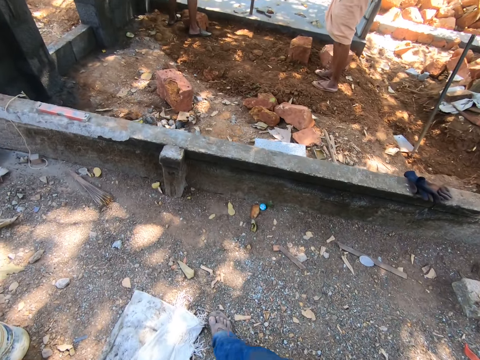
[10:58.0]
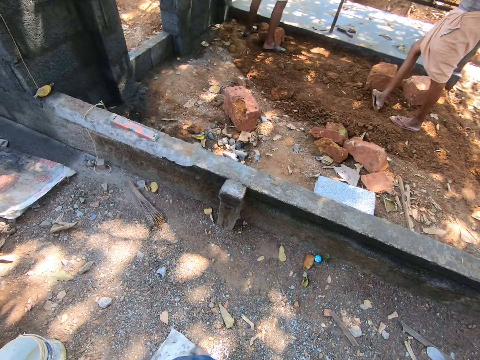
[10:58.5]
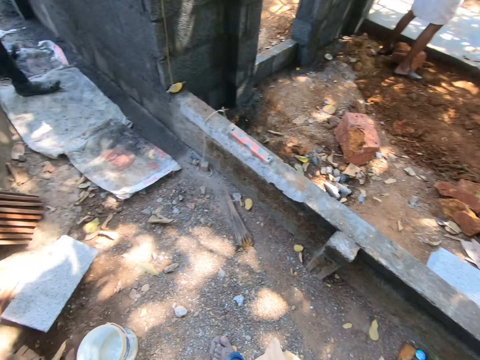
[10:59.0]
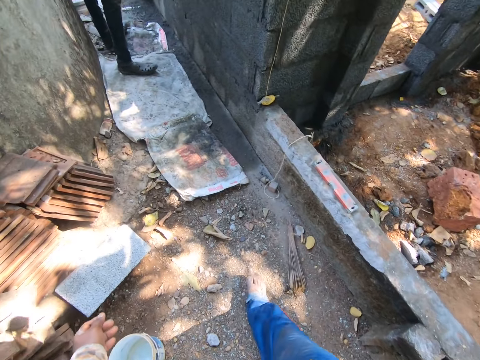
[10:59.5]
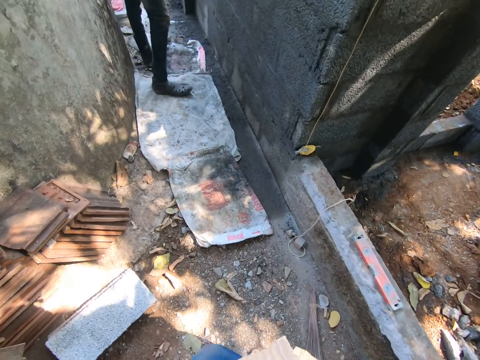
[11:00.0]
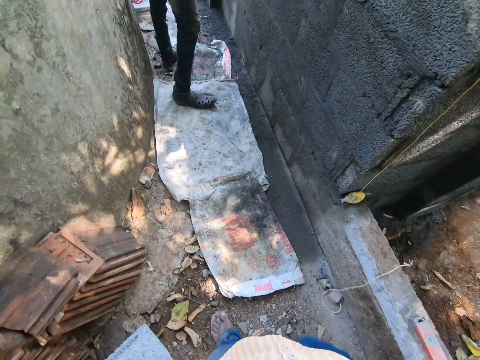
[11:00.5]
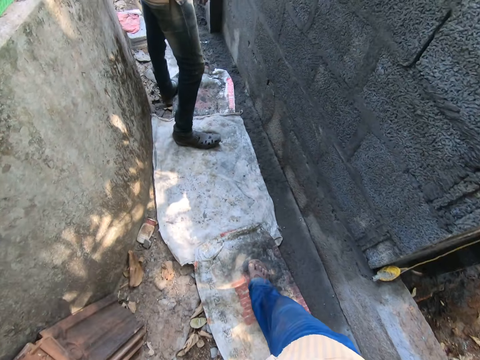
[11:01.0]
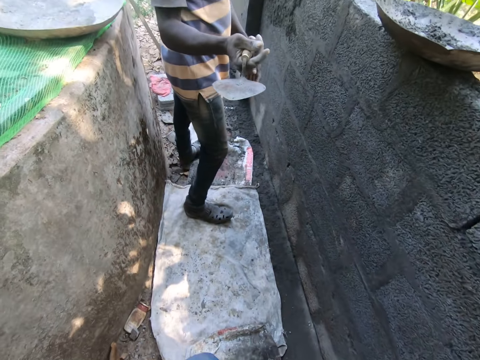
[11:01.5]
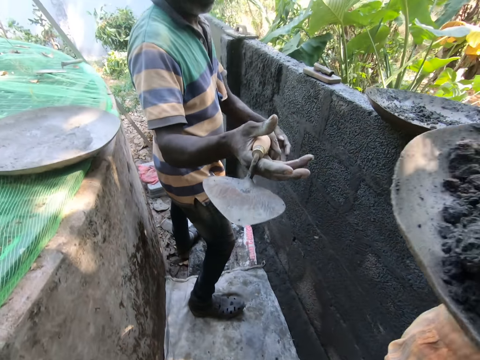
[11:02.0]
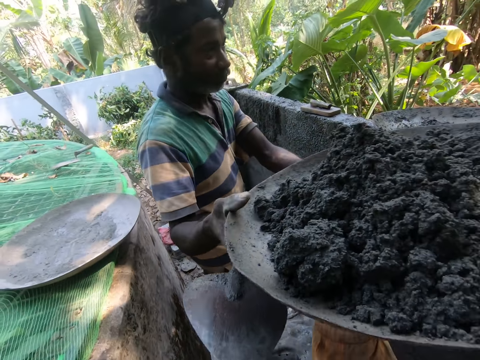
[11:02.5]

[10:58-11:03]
A man collects the head pan from the camera wearer with his right hand.

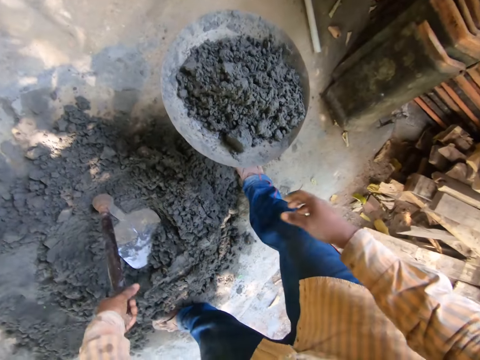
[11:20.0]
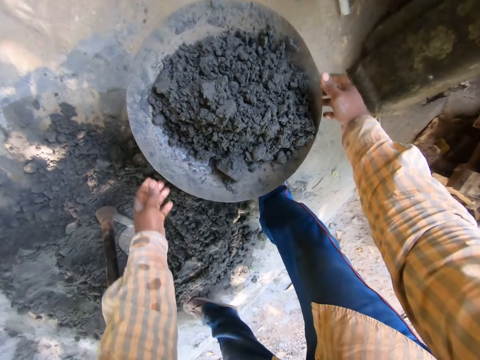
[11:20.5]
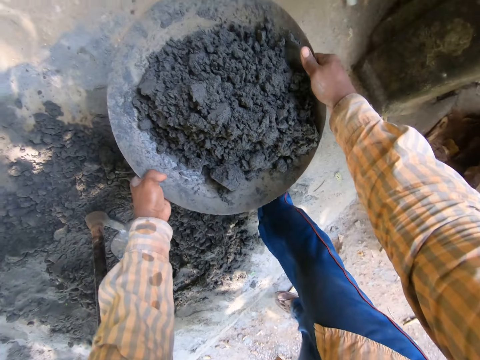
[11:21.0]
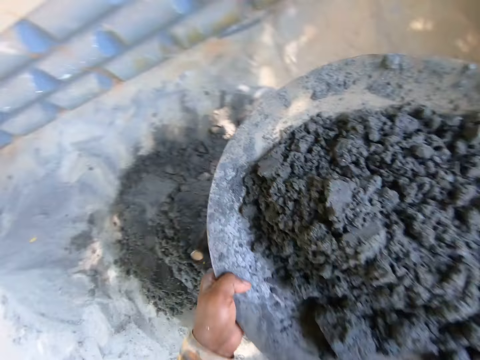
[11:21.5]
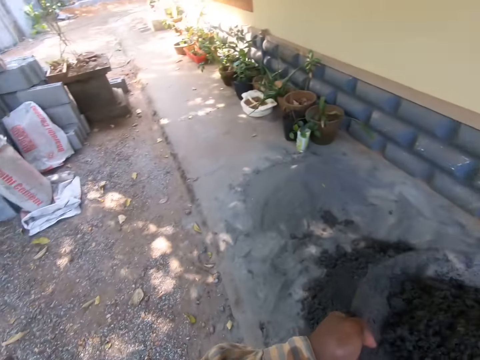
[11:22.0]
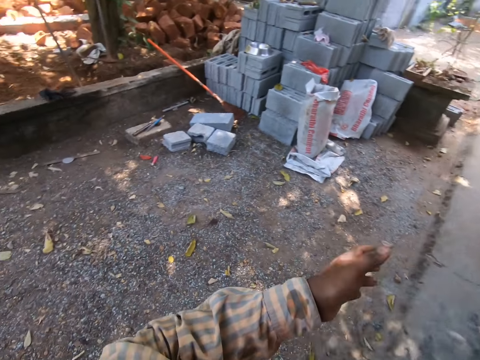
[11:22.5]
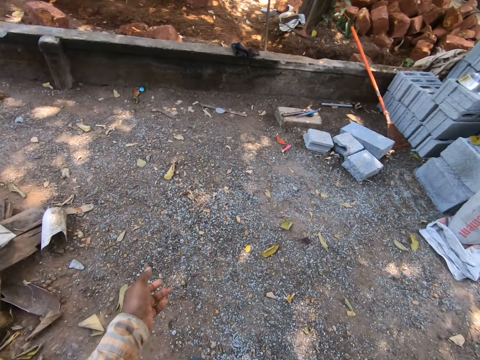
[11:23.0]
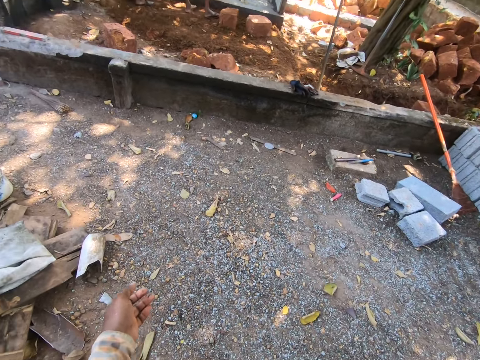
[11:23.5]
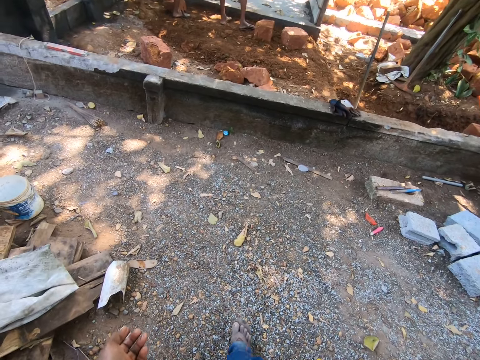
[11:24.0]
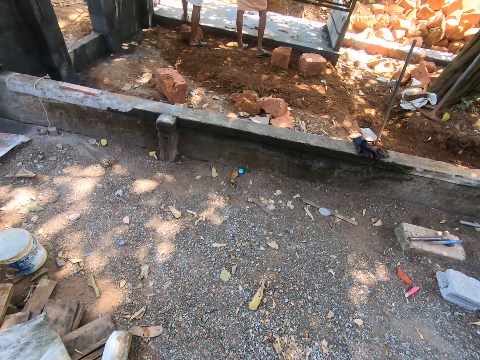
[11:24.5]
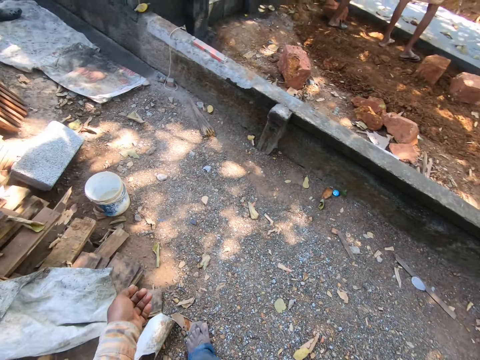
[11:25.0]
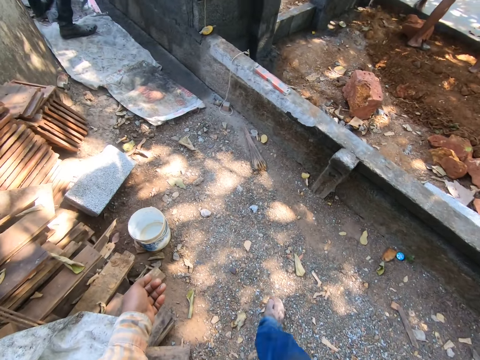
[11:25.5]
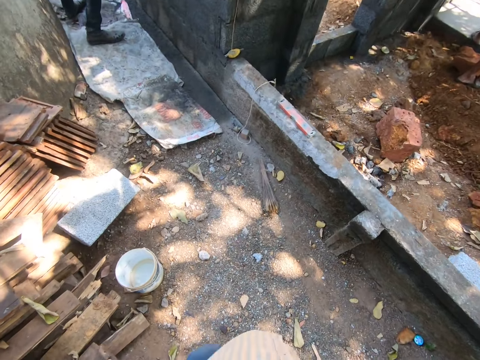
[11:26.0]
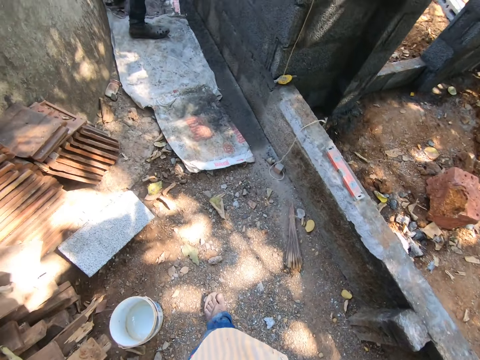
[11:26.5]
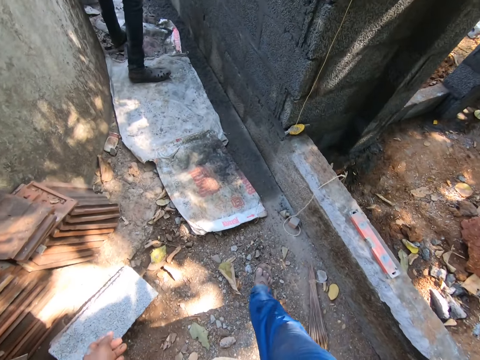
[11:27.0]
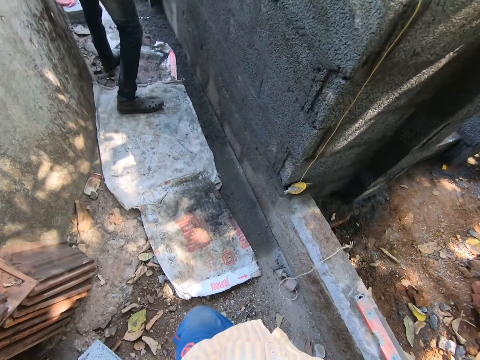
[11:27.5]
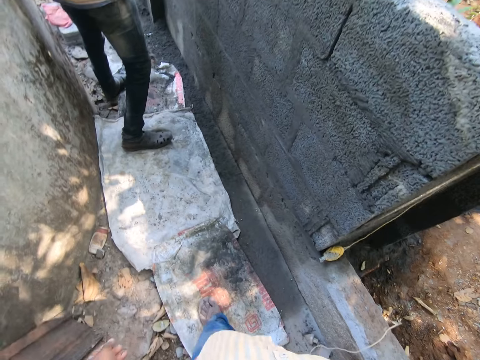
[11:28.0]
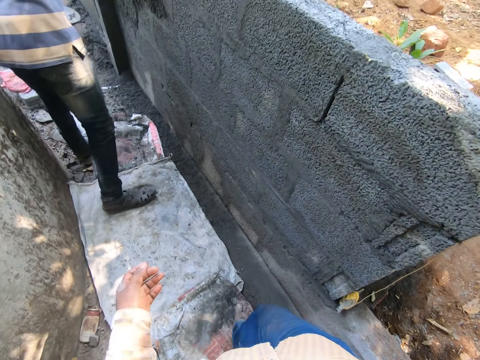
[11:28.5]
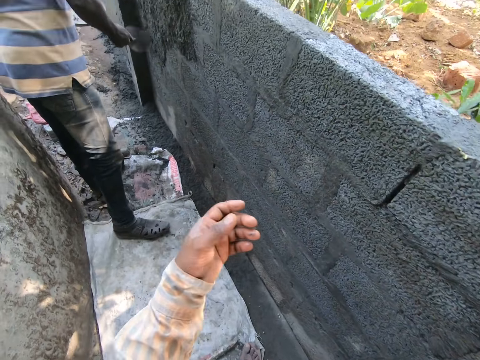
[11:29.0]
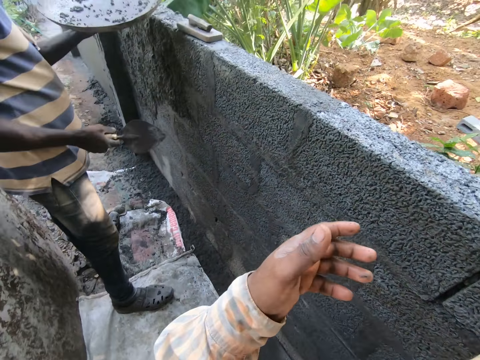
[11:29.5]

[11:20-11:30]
The camera wearer holds the hoe with his left hand and drops the hoe on the ground with his left hand. He holds the head pan on the bucket with both hands. He picks the head pan from the bucket with both hands. He adjusts the head pan on his right hand with his left hand. He removes his left hand from the head pan in his right hand. He walks.

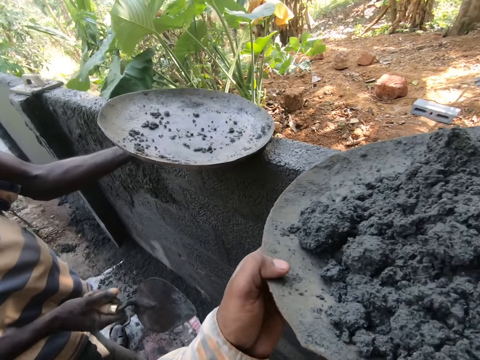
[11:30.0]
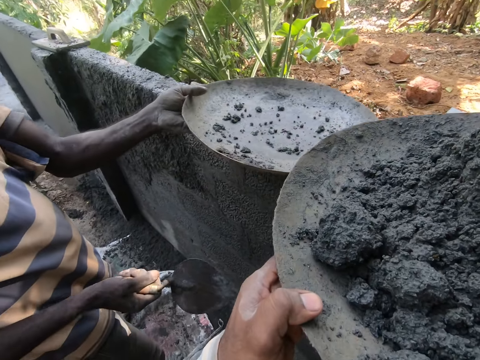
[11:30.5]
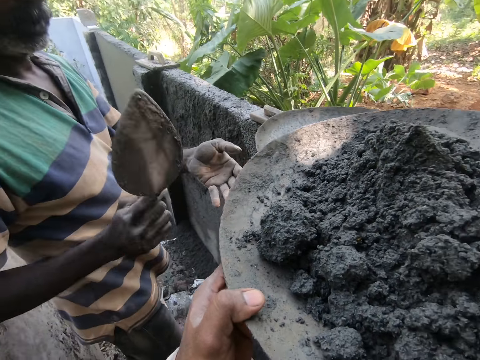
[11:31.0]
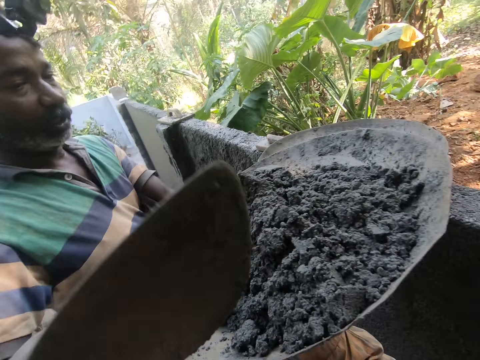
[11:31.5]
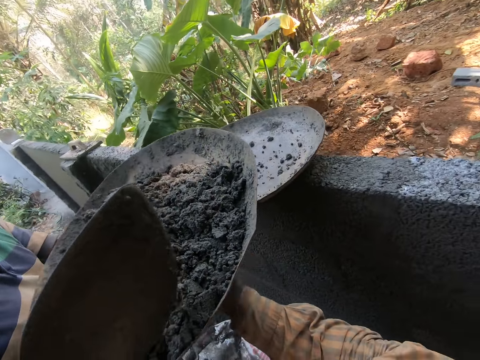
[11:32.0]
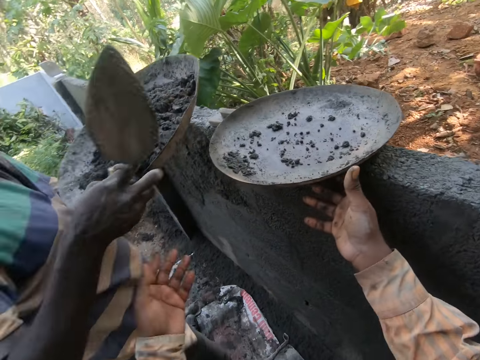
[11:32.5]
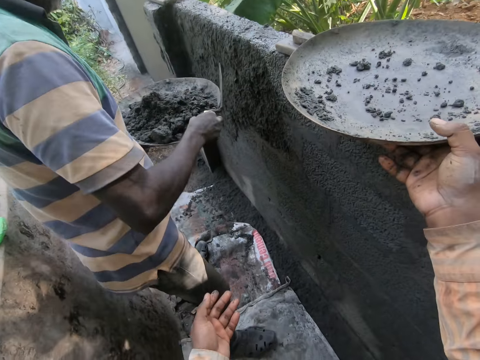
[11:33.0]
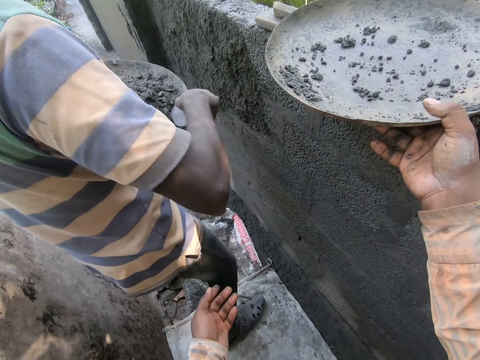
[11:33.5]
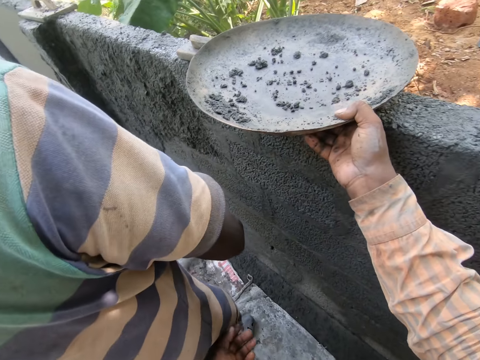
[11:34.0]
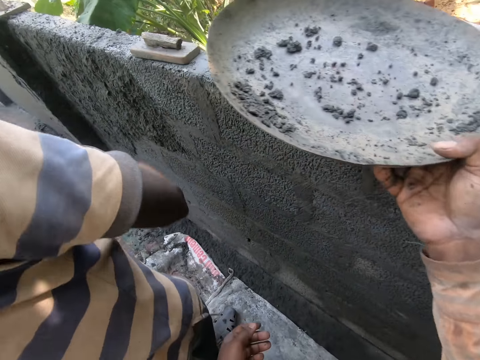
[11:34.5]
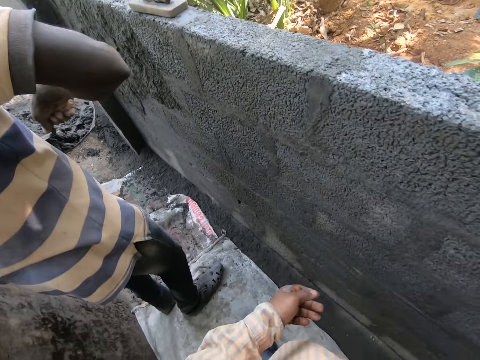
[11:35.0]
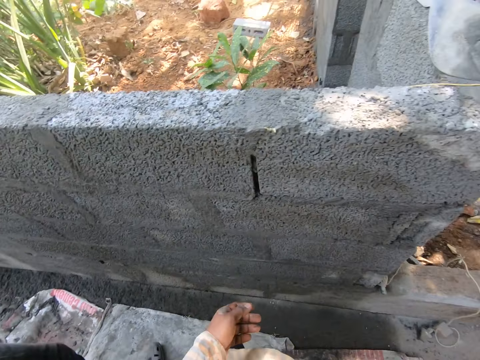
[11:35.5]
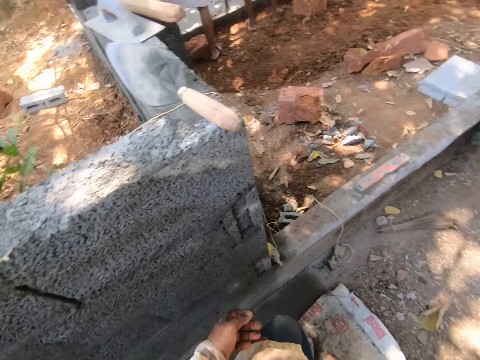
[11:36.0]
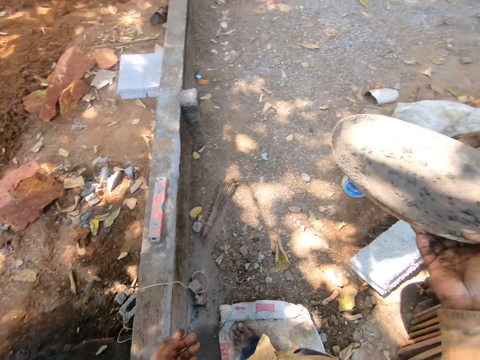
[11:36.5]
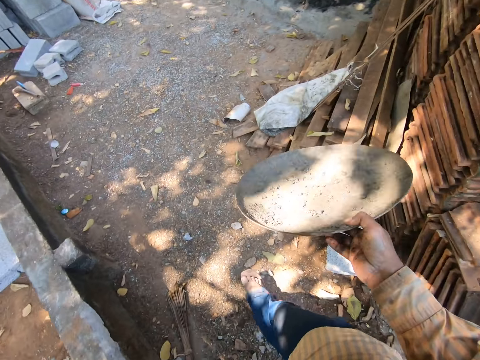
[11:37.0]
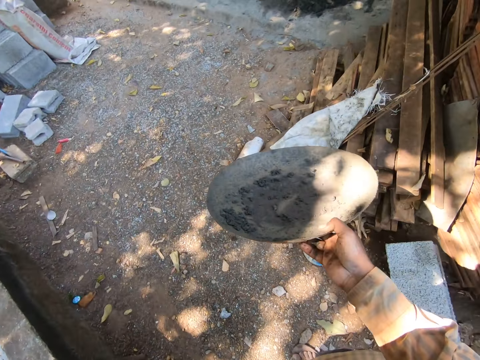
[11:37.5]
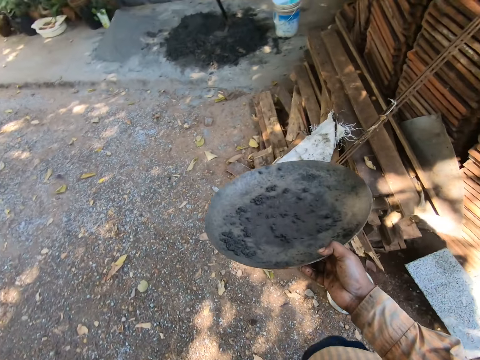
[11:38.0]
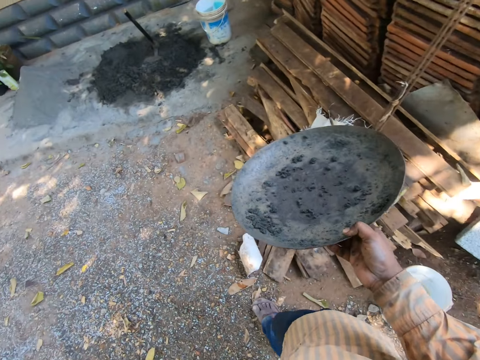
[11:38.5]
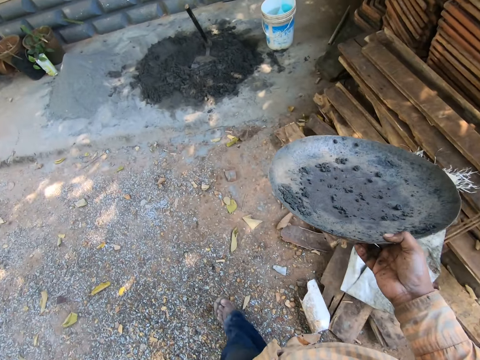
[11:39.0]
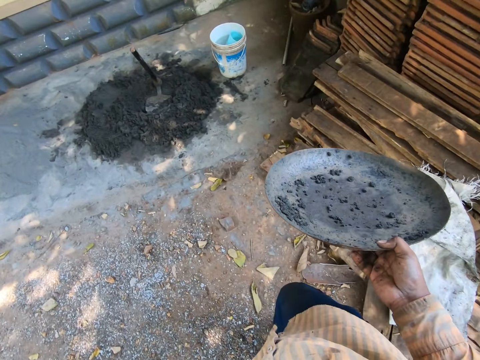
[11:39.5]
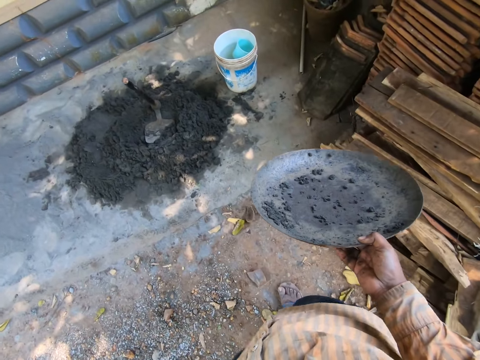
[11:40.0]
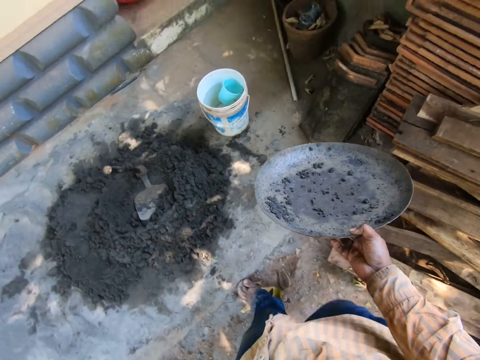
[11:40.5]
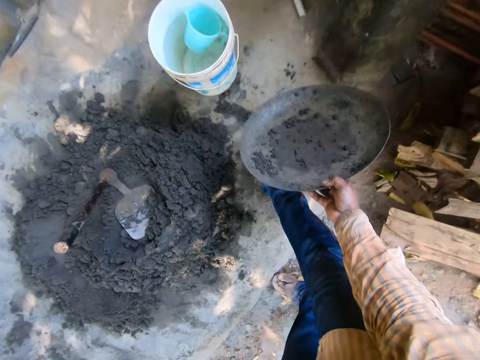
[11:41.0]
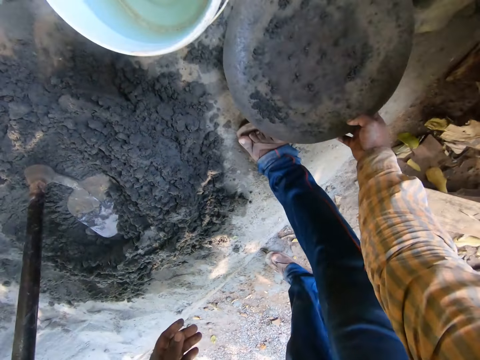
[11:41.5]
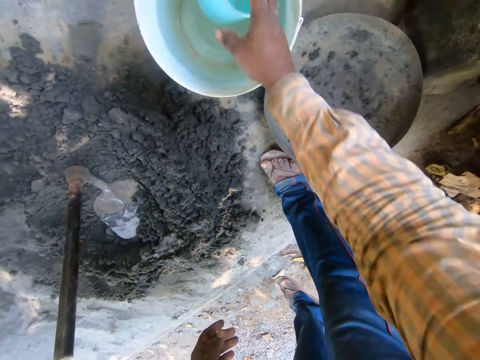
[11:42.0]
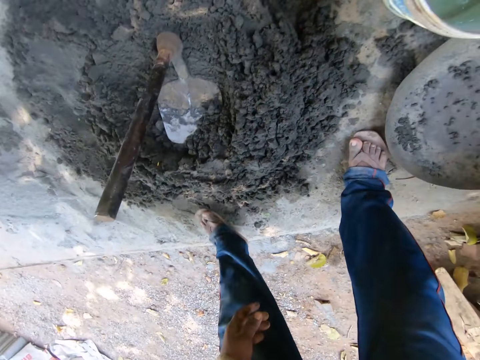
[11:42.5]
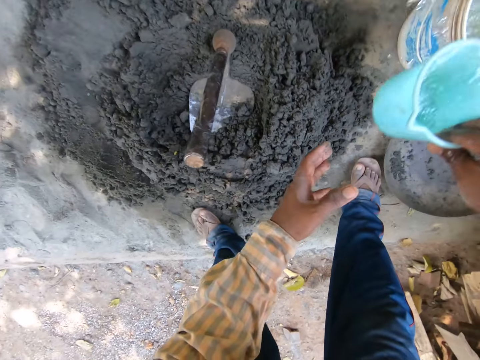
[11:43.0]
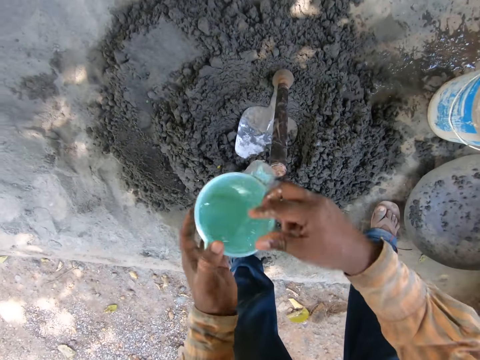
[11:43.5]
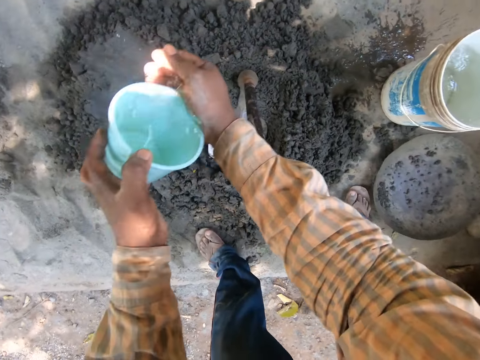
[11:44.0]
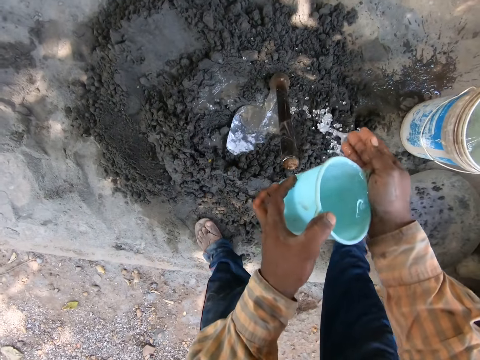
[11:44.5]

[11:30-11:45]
The camera wearer holds the head pan with both hands. A man drops the head pan on the wall with his left hand. The camera wearer interacts with the man. The man collects the head pan from the camera wearer with both hands. The camera wearer holds the head pan on the wall with his right hand. He picks up the head pan from the wall with his right hand. The man mixes the mortar in the head pan in his left hand with the hand trowel in his right hand. The camera wearer talks and walks. He drops the head pan on the floor with his right hand. He holds the cup in the bucket on the ground with his right hand. He scoops water from the bucket on the ground with the cup in his right hand. He passes the cup from his right hand to his left hand. He rinses his right hand on the pile of mortar on the ground with water from the cup in his left hand. He sprinkles water on the cement mixture.
